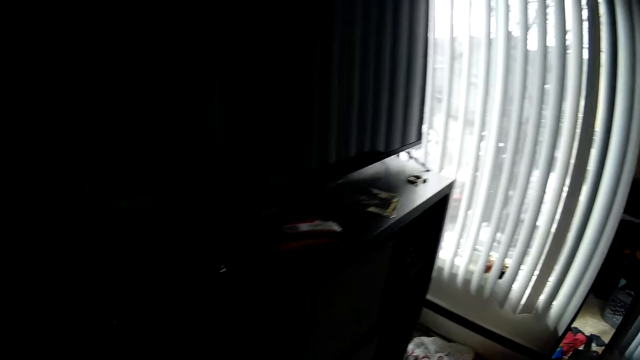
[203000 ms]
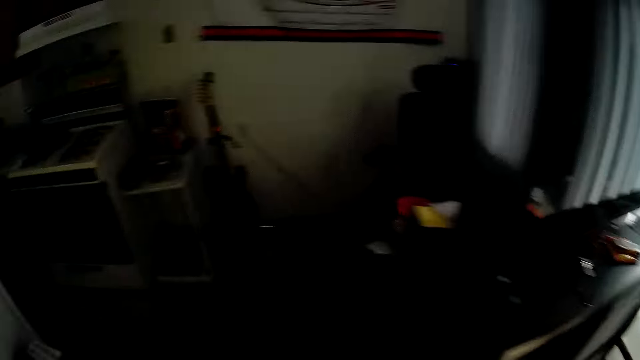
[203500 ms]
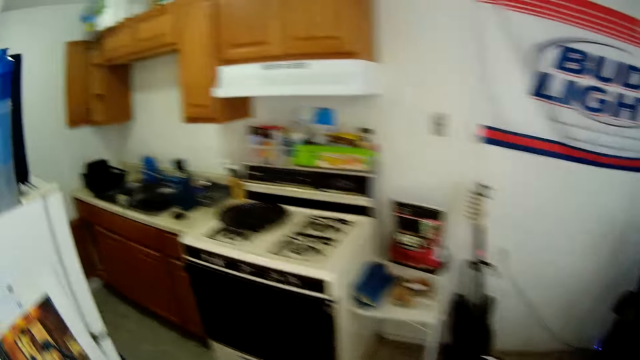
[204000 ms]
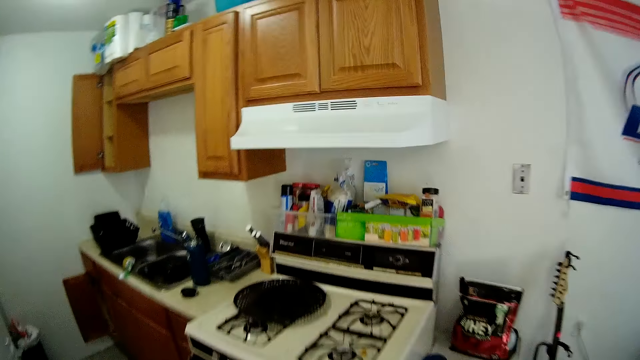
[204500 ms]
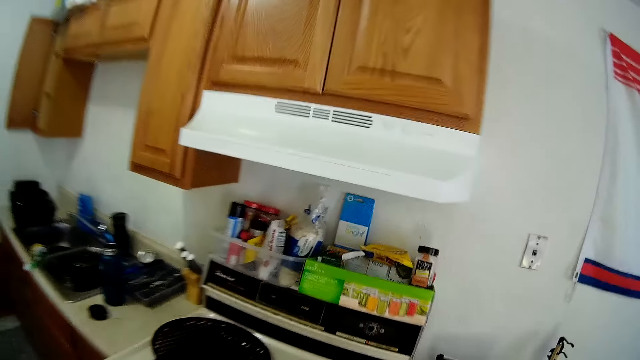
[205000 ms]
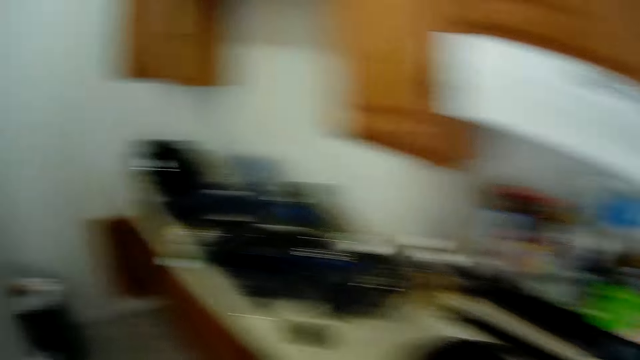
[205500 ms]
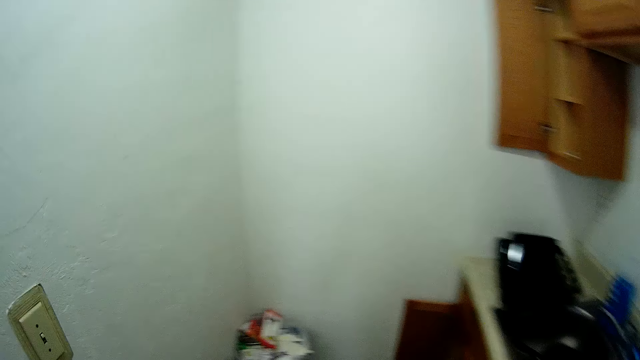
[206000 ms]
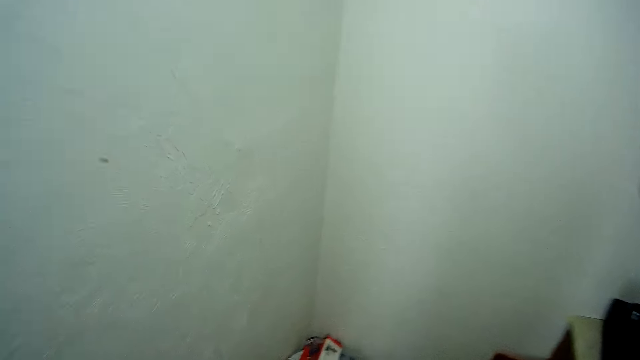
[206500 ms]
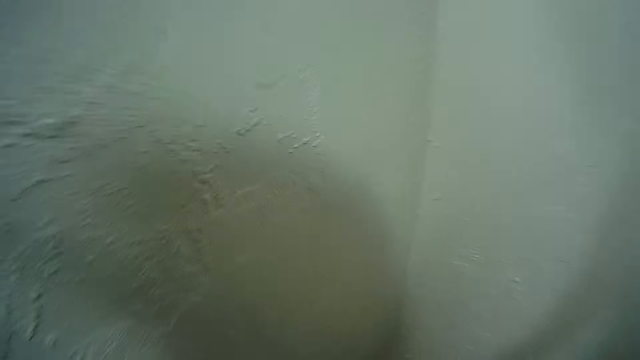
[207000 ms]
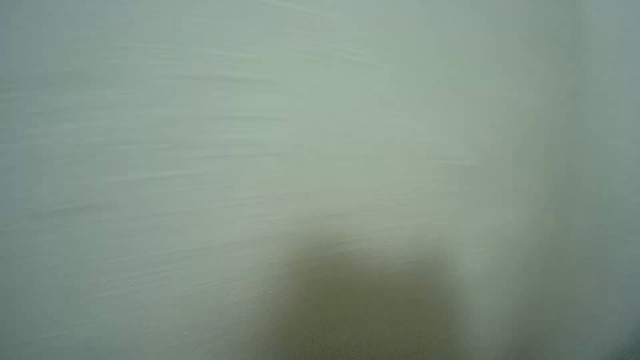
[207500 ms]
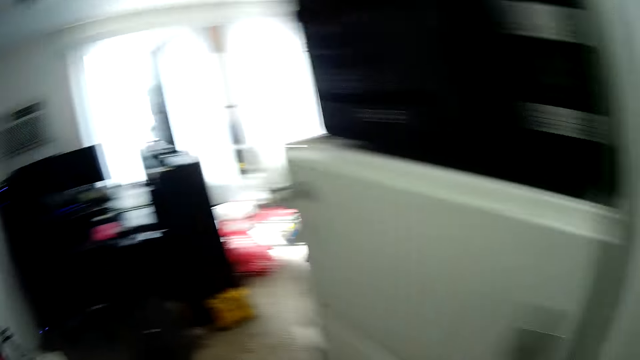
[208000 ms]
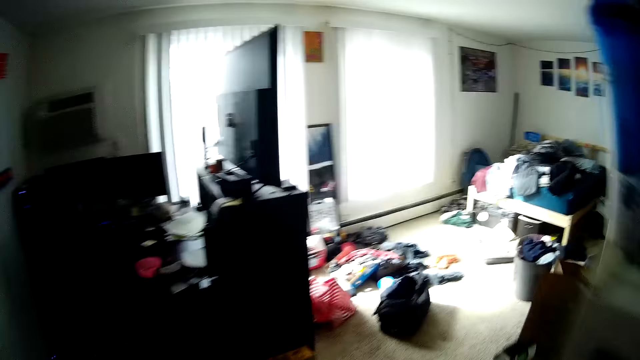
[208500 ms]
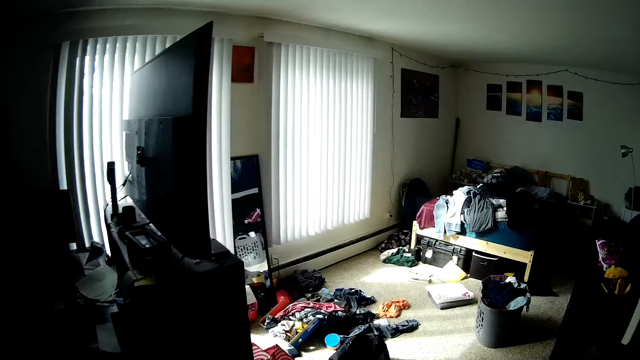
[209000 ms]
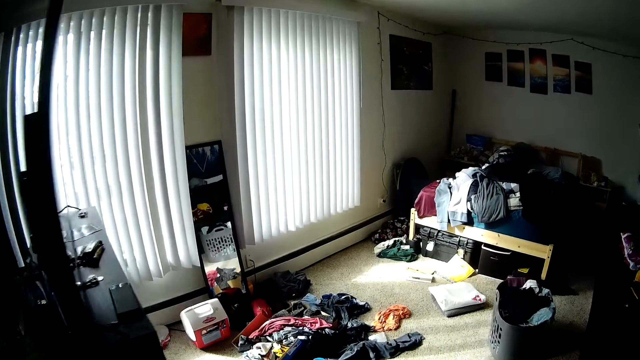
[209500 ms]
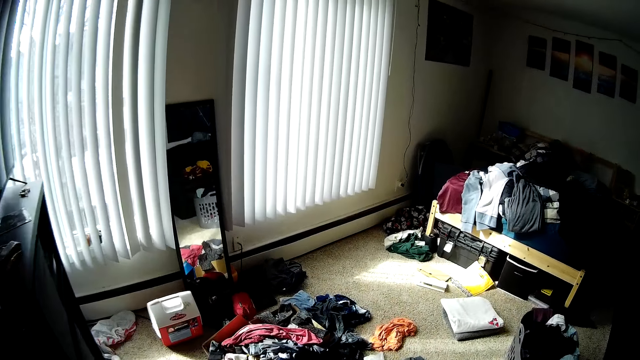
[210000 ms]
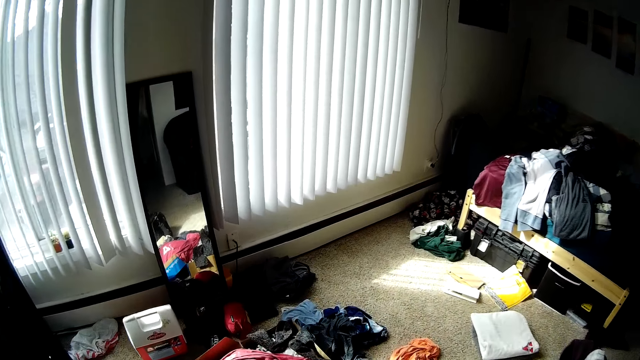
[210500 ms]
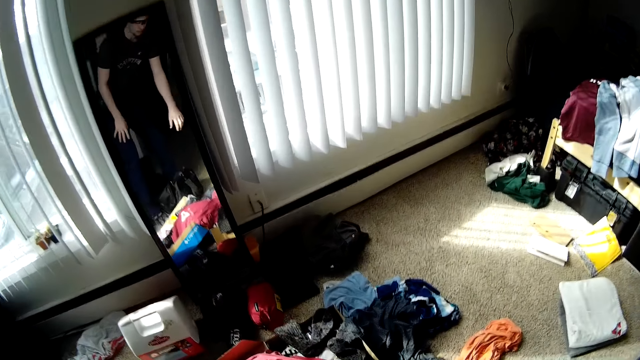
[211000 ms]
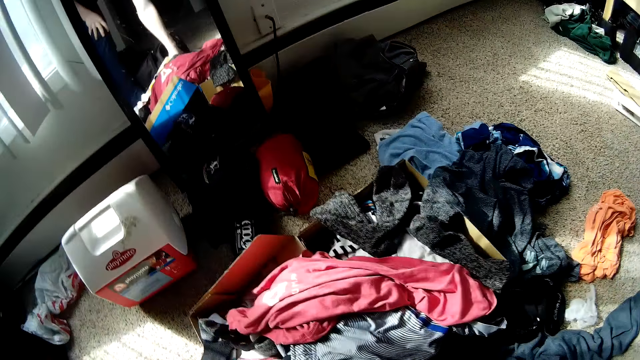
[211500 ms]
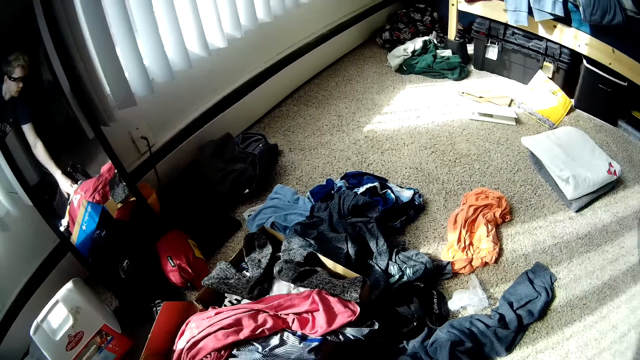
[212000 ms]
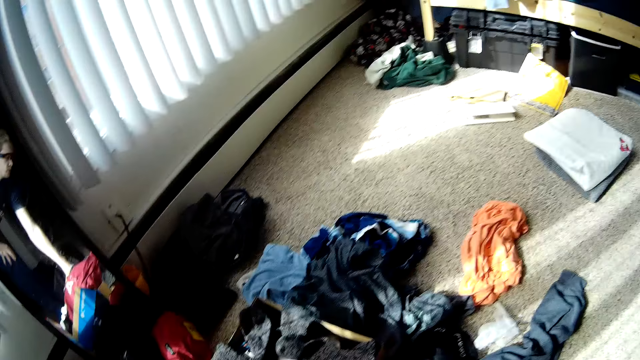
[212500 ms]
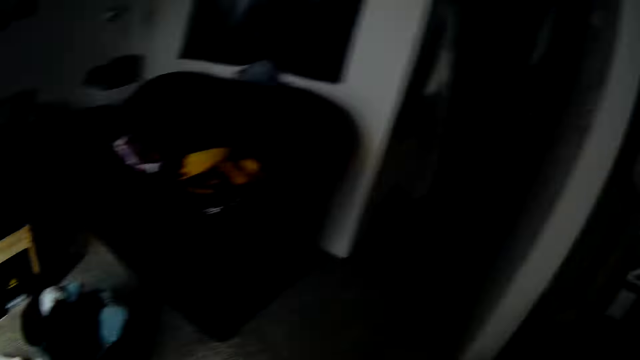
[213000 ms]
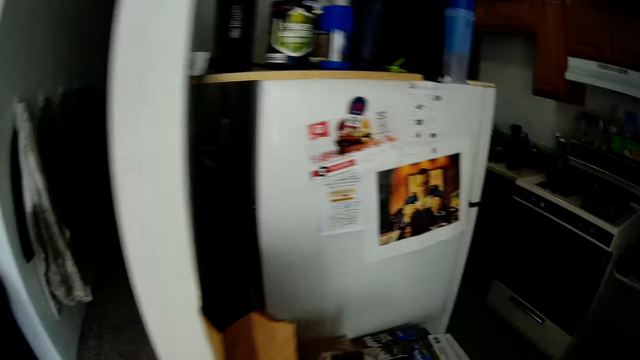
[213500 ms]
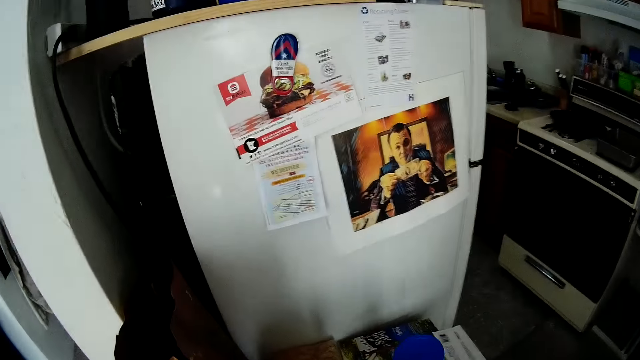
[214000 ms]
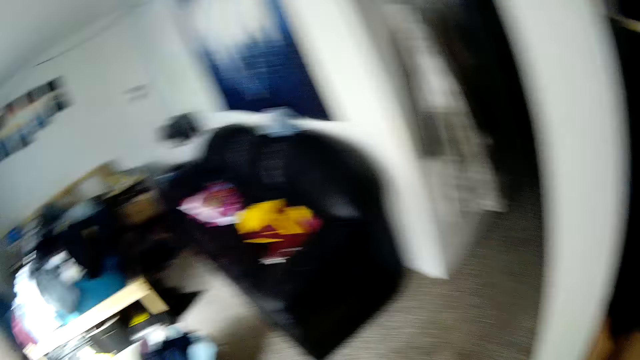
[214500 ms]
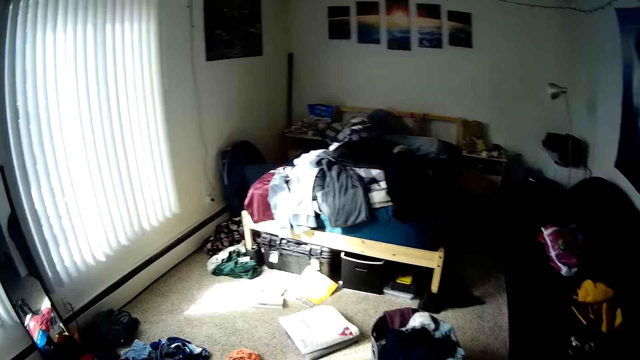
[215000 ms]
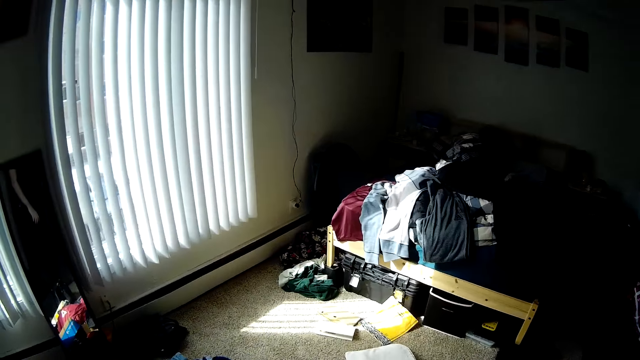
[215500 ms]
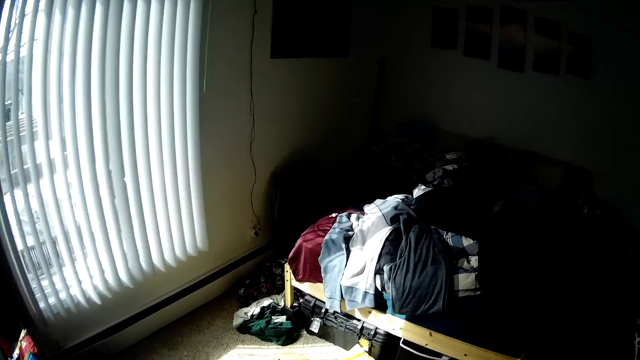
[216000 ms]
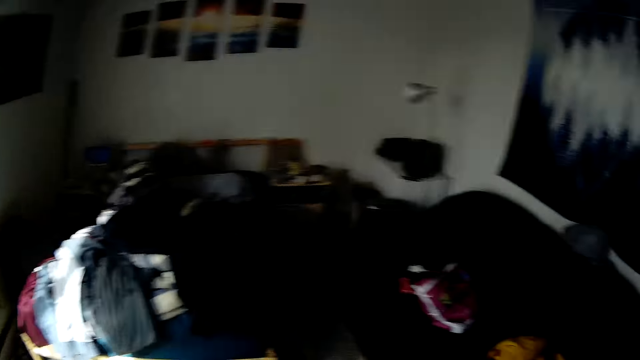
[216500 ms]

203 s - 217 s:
The camera wearer holds the cloth. They walk around the room.

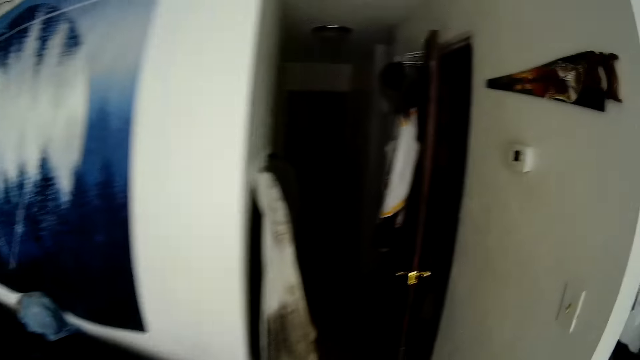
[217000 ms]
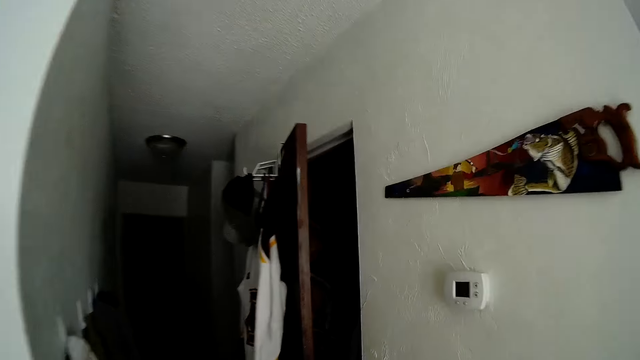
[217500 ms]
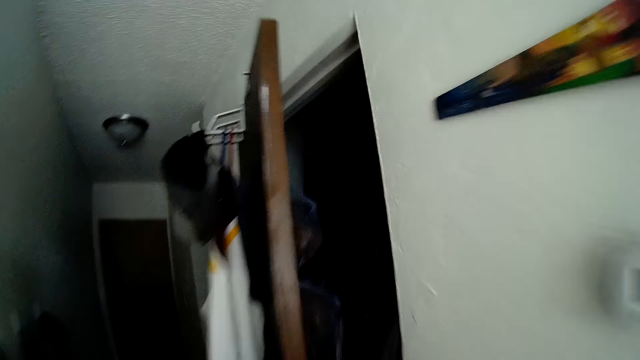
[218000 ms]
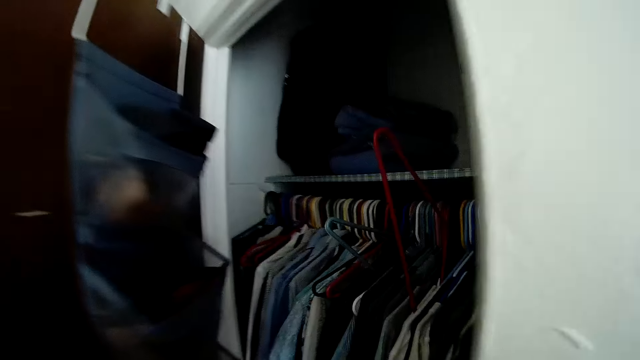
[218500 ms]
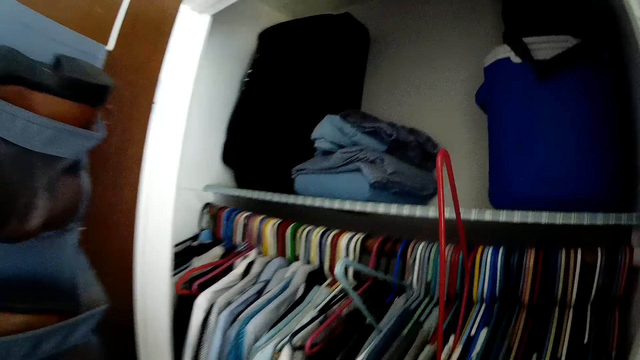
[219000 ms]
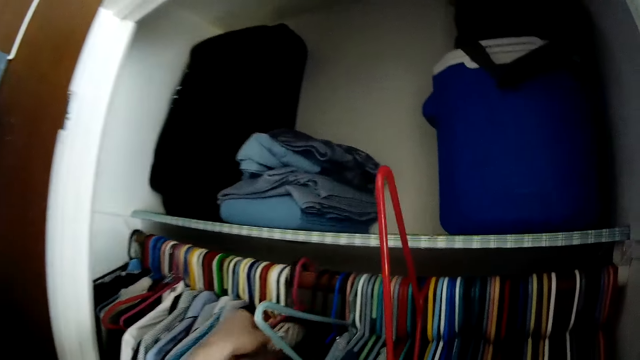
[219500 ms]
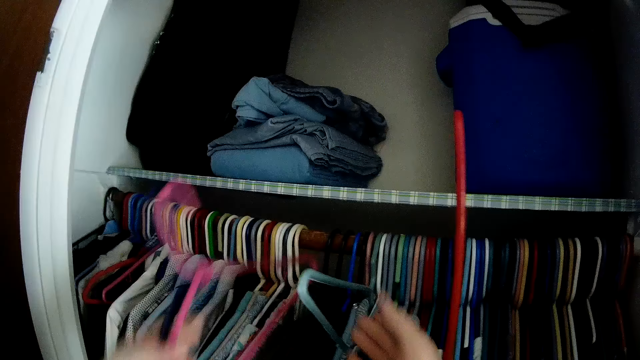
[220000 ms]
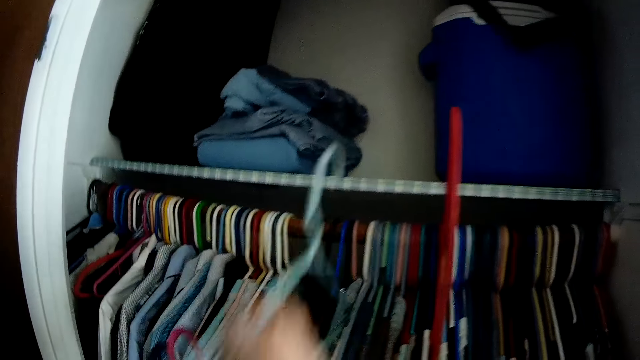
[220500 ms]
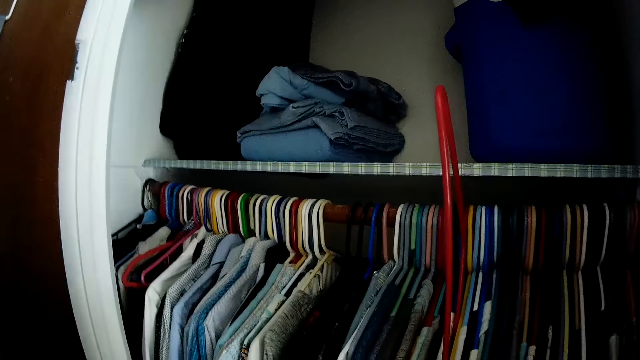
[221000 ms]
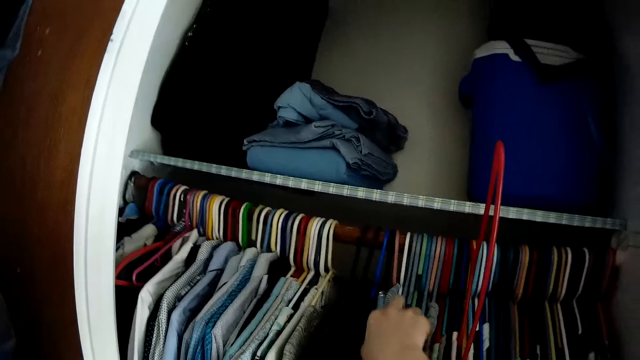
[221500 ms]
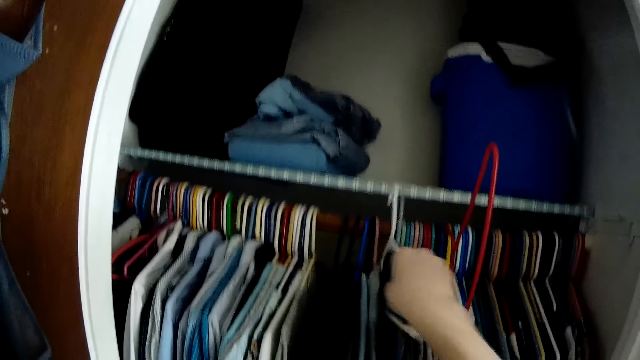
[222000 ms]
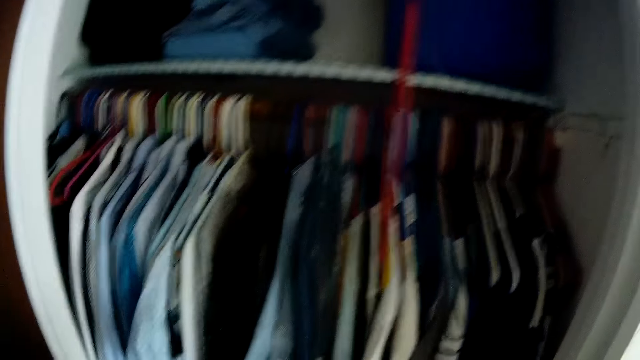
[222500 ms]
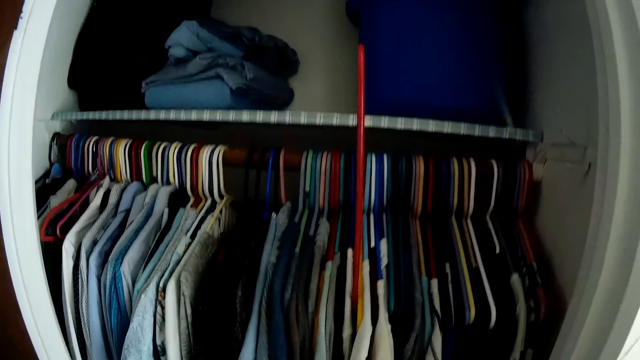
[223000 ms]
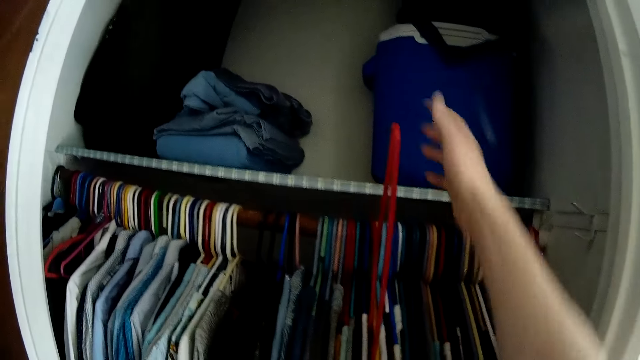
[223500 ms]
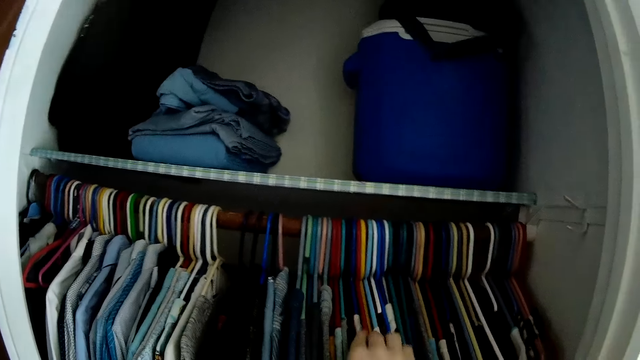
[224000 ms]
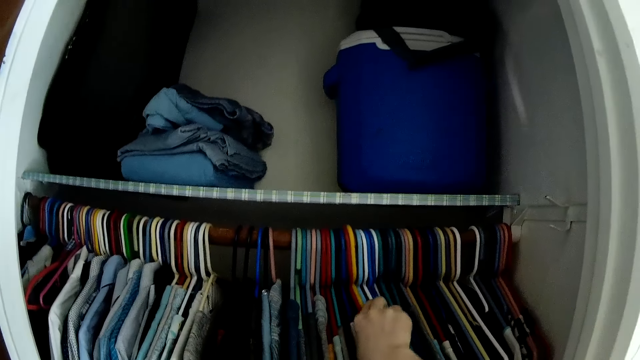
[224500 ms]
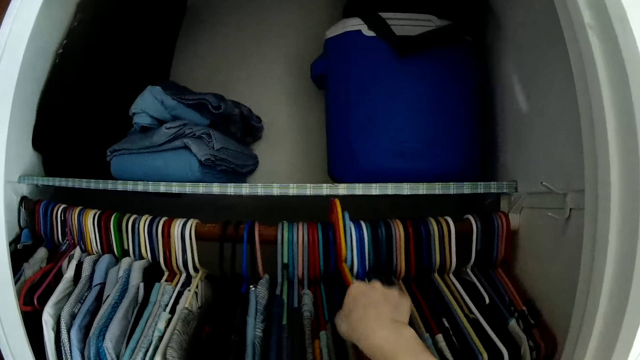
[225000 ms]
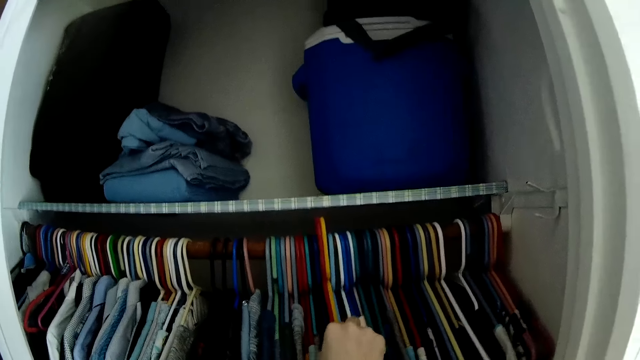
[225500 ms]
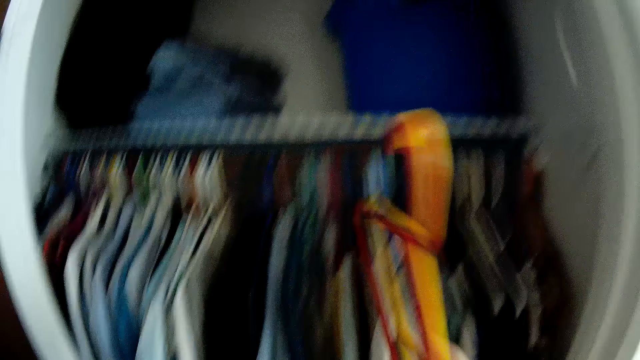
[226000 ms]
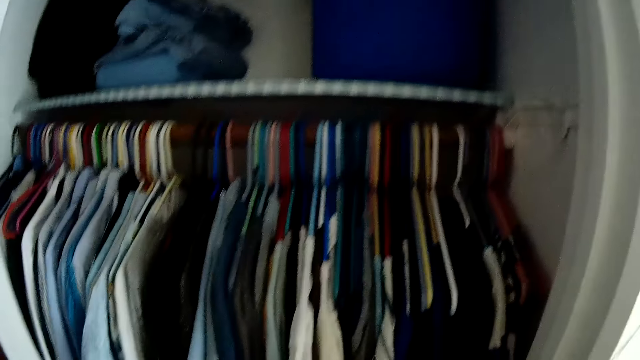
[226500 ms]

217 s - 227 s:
The camera wearer takes hangers from the closet with his right hand.
